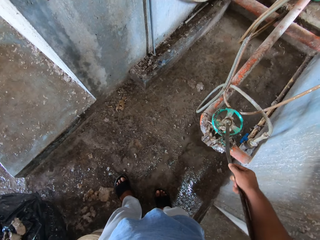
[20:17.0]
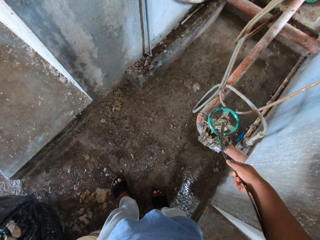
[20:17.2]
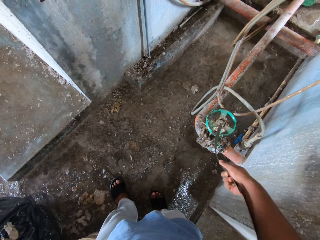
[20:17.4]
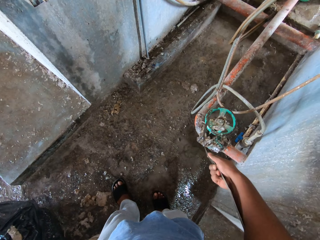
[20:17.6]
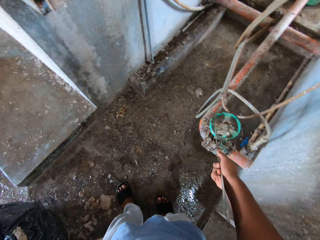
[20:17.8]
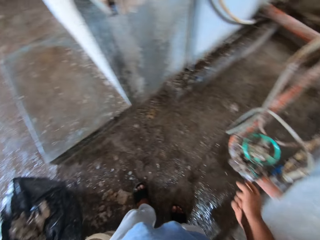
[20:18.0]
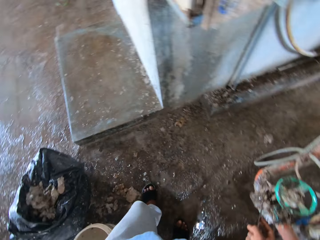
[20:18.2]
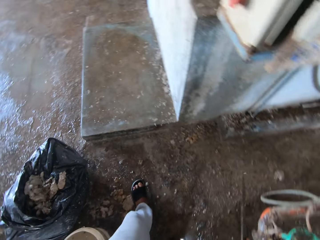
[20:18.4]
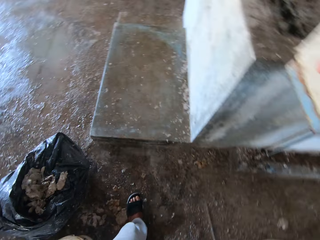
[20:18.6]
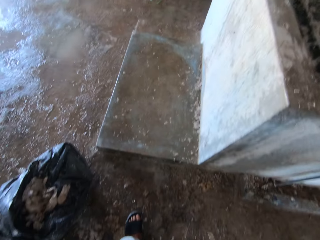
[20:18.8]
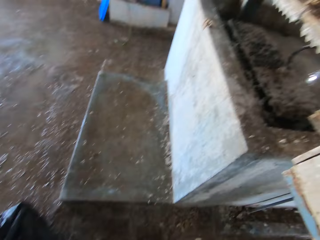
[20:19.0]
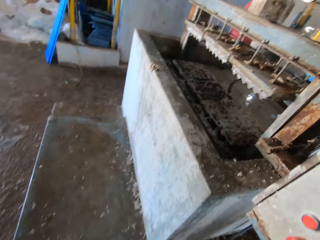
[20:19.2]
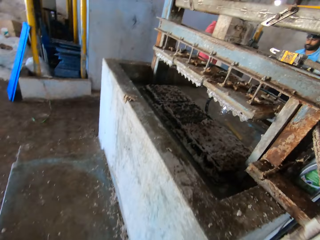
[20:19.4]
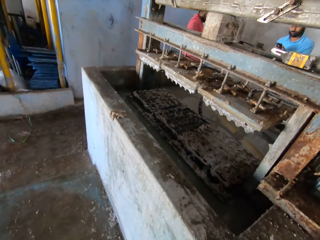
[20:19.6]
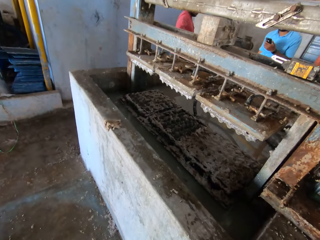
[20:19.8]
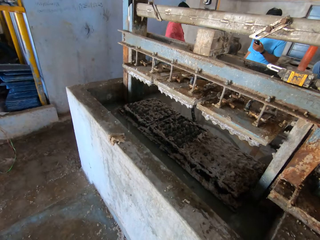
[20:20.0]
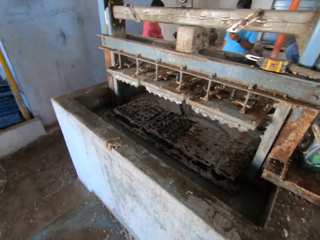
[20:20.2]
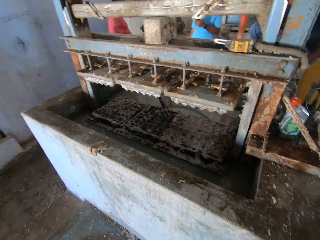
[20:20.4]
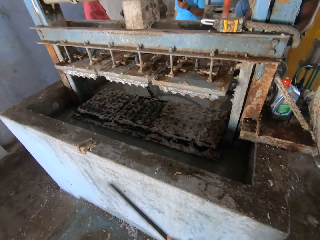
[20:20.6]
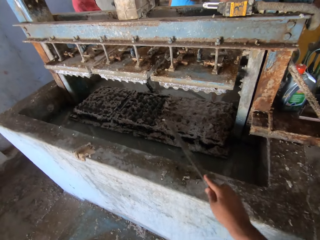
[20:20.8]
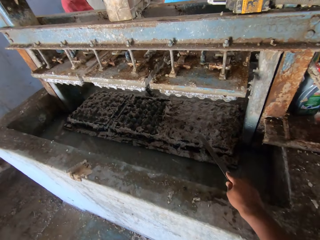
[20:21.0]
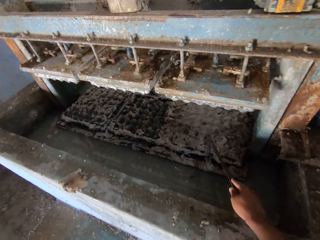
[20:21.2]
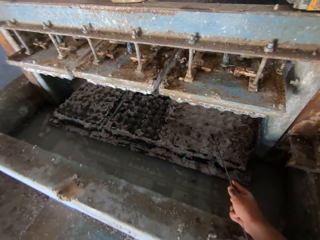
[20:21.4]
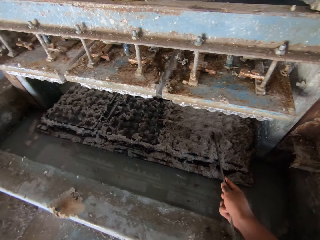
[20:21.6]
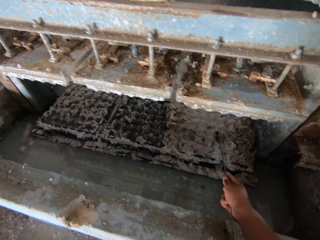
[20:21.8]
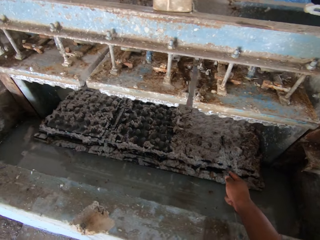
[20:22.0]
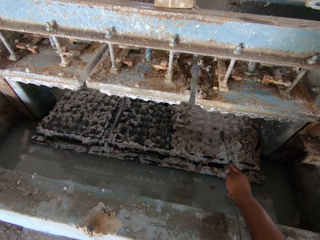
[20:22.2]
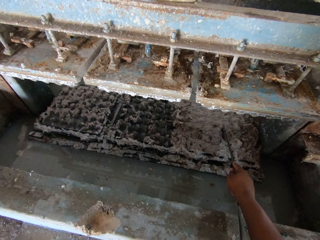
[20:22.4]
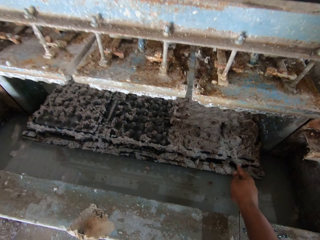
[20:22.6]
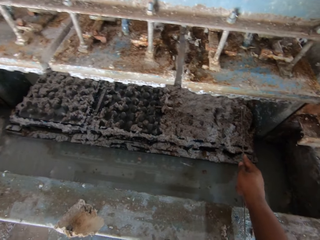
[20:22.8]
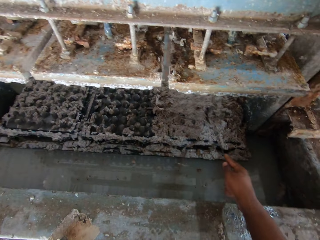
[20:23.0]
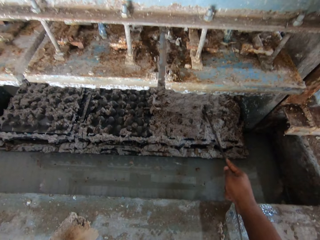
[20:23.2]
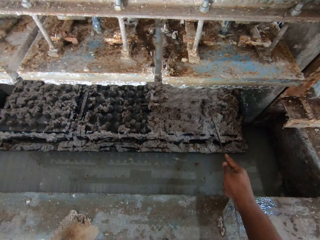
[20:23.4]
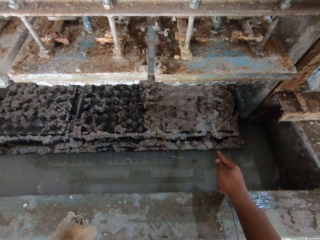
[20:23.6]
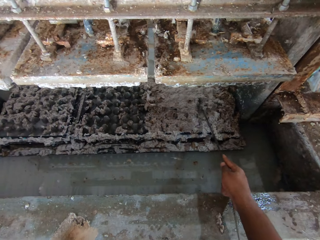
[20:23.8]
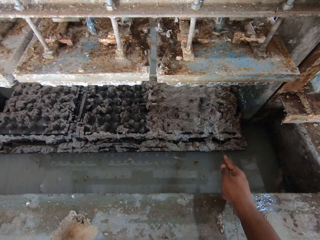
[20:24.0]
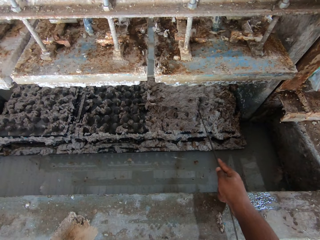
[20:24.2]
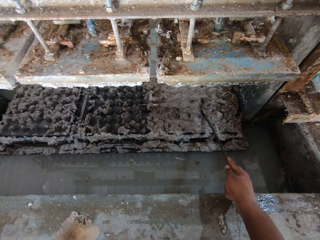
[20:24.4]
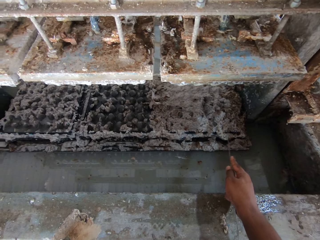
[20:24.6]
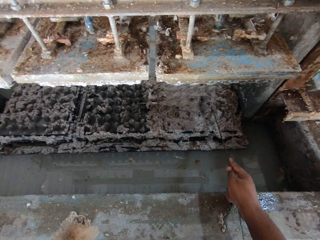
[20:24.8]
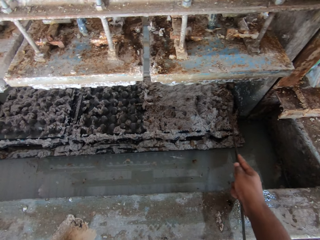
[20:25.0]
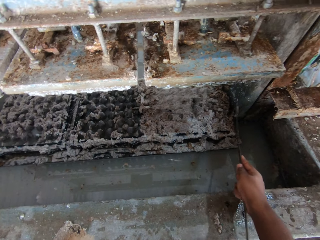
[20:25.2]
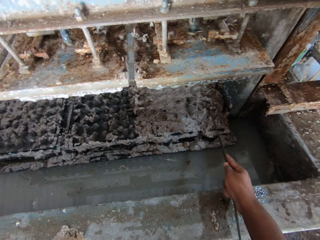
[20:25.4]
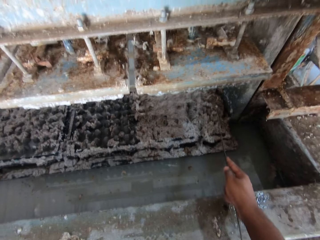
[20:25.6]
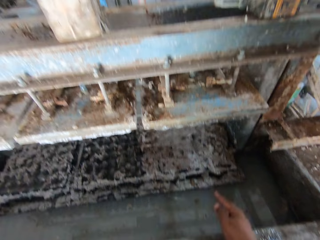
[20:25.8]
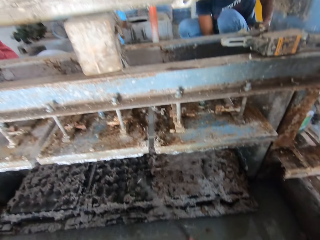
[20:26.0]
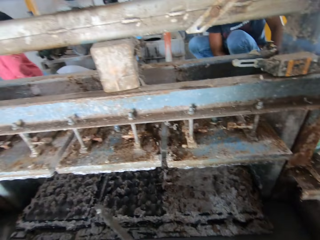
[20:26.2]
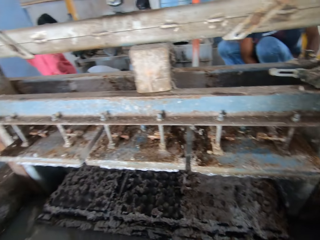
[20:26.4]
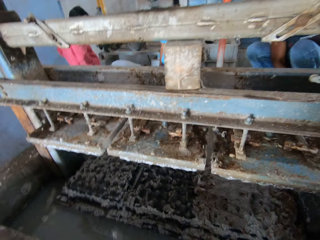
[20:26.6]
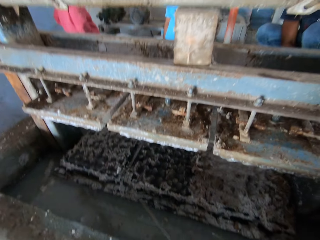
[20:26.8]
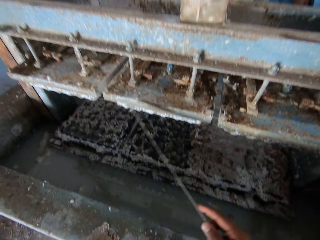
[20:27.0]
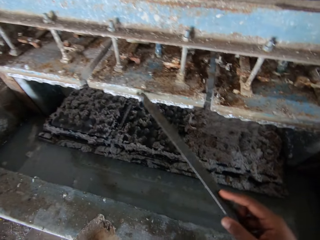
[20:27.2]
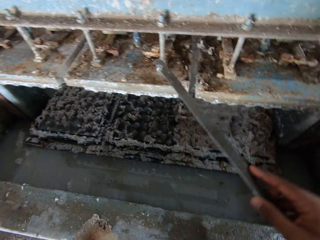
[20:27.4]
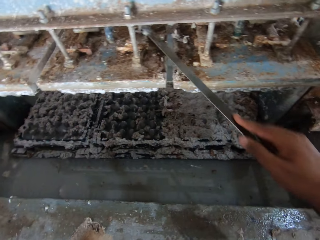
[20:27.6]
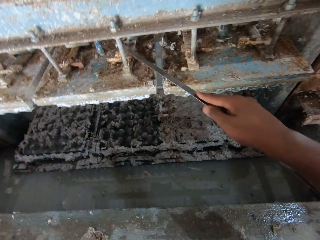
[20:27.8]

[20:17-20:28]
The camera wearer walks a few steps. They touch the cement with the rod. They scrub the machine with a metal.

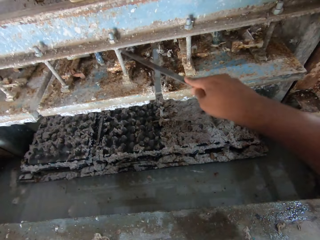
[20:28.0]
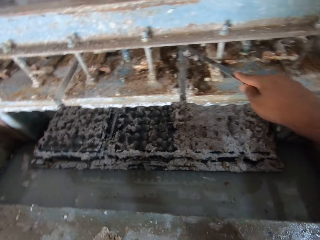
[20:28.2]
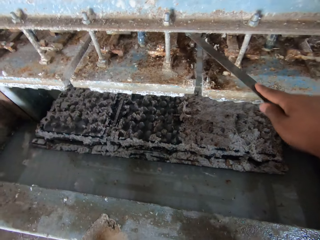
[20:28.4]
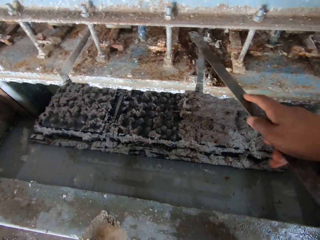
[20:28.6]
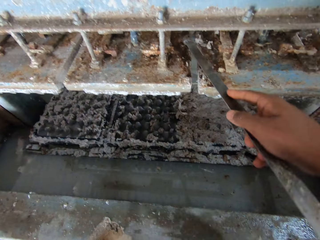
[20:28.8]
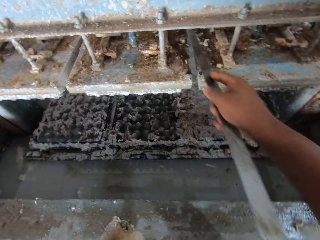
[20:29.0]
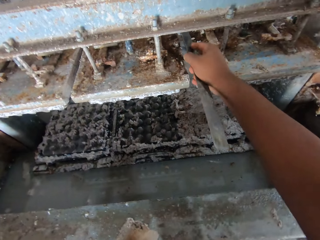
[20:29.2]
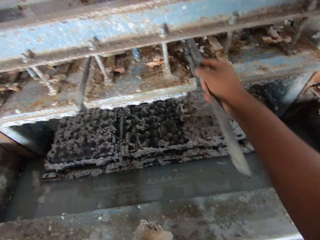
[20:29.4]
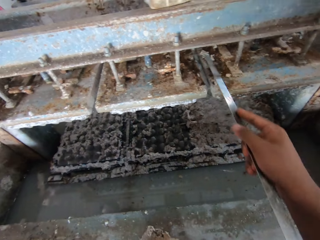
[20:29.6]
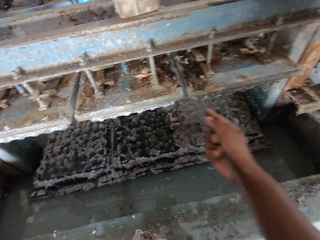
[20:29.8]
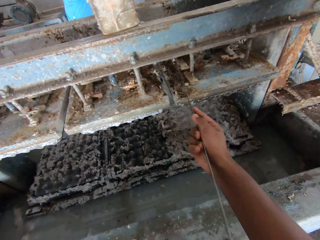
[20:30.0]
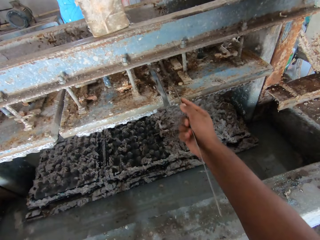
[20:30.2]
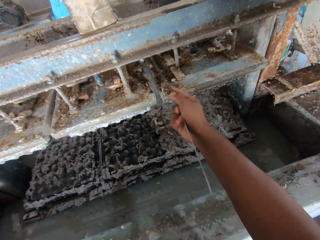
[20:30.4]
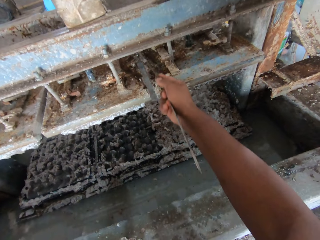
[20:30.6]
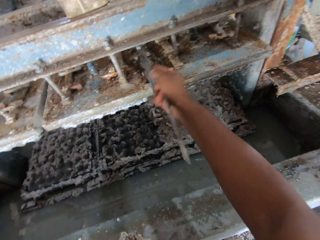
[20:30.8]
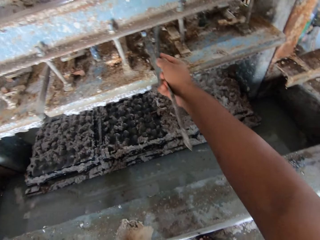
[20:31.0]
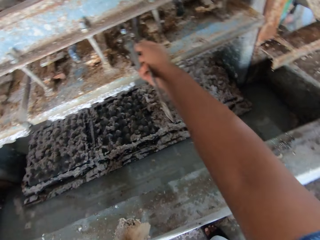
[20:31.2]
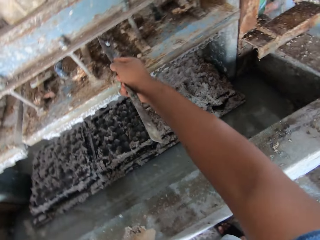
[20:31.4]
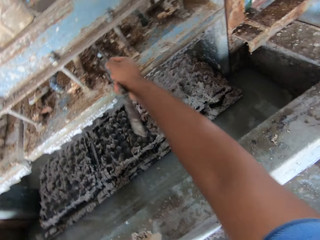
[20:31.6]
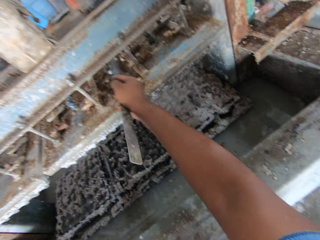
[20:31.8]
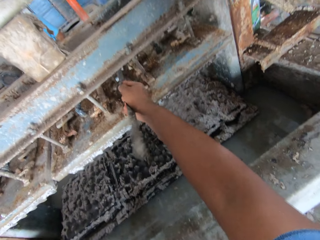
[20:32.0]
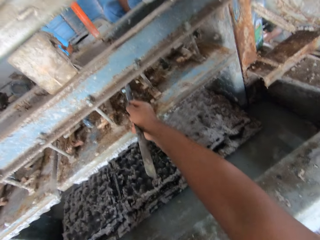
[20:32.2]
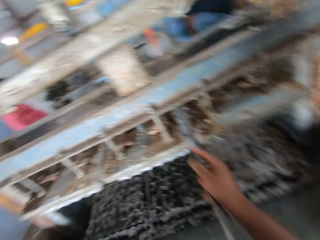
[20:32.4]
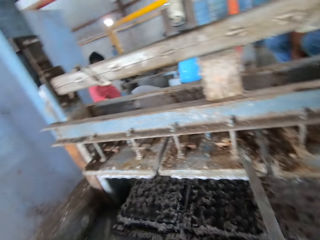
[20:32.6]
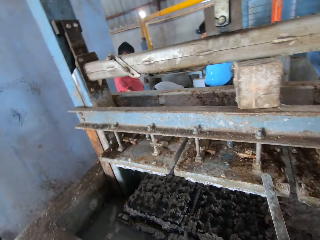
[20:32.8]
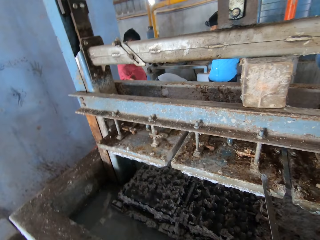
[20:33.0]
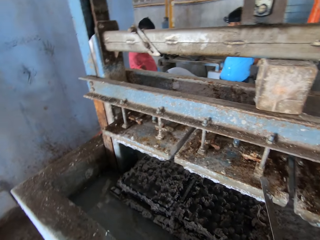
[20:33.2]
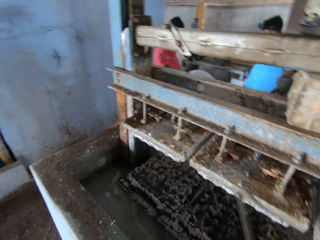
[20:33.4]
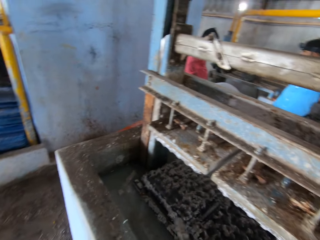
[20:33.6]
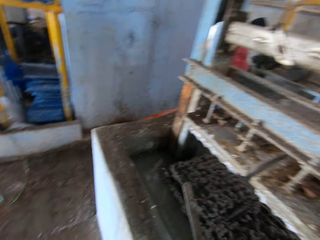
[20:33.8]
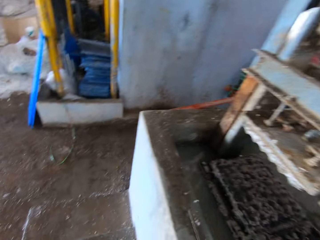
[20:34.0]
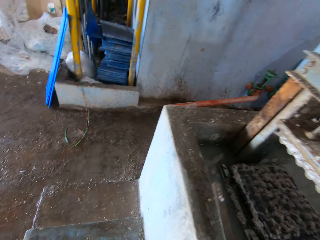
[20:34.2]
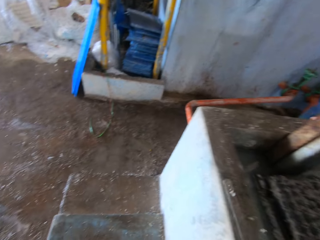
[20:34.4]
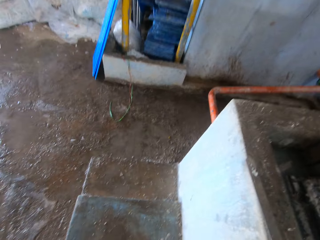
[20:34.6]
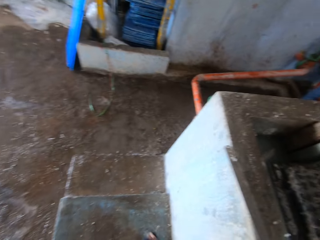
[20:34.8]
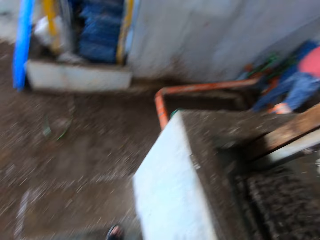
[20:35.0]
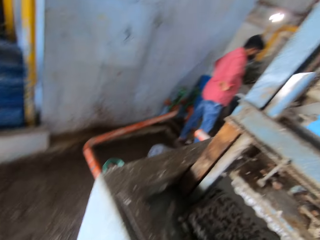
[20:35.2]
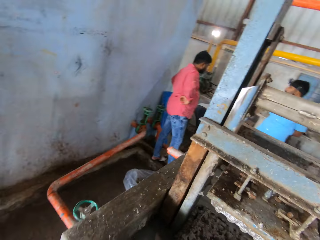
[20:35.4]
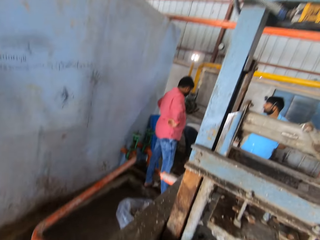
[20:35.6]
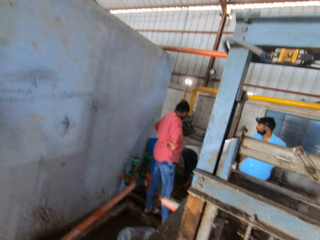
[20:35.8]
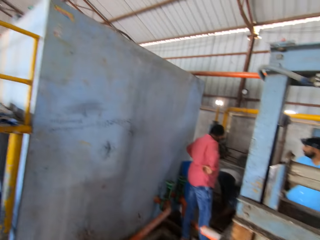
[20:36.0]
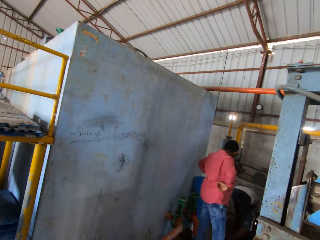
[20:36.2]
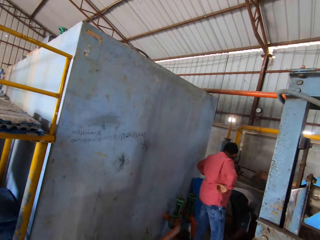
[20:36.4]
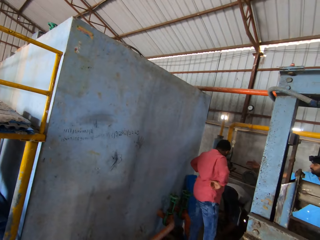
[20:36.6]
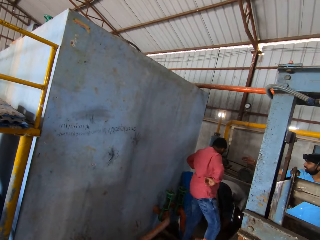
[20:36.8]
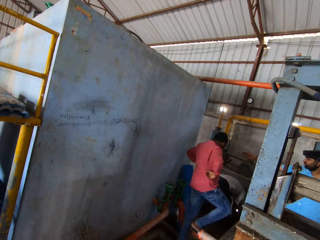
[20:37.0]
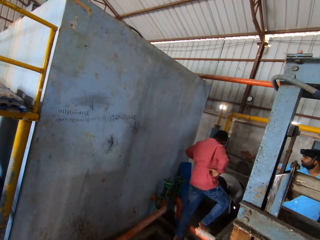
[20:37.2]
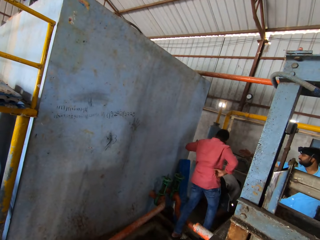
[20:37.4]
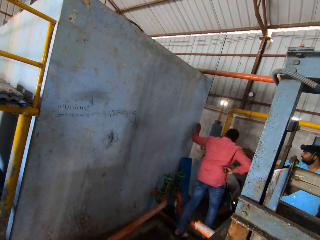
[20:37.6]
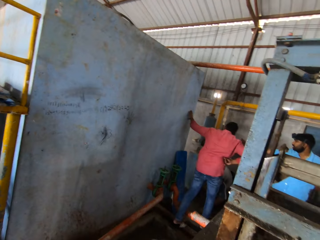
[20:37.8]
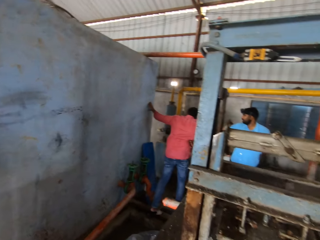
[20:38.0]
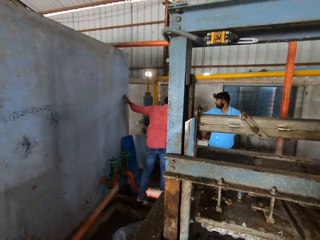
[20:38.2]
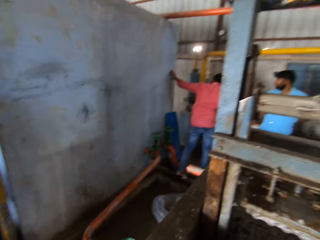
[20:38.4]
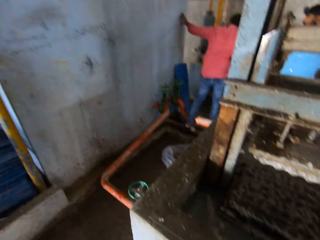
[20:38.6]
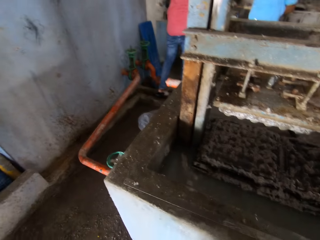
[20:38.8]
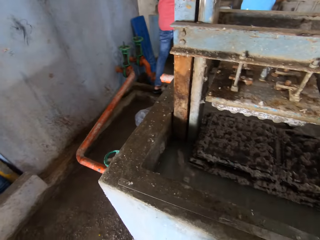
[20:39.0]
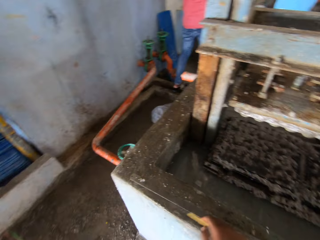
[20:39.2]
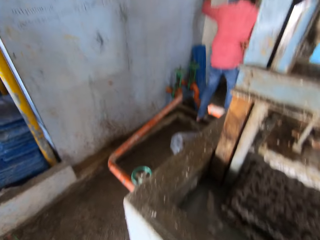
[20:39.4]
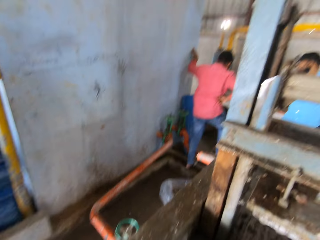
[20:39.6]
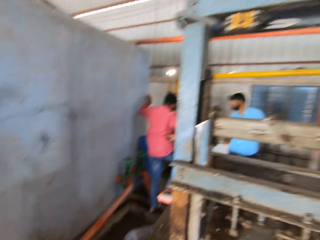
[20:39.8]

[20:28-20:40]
The camera wearer taps the rod with the metal rod. They scrub the machine with a metal. They look around.
